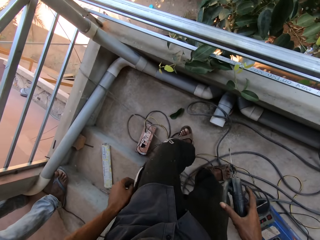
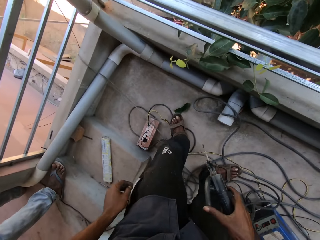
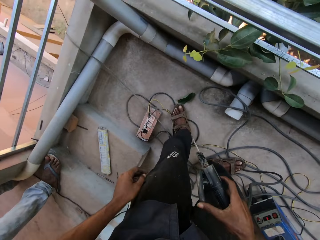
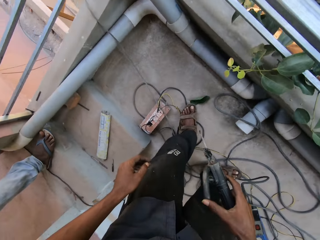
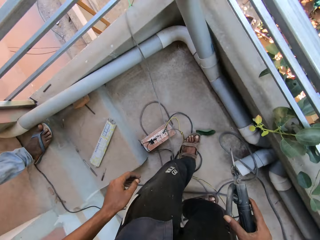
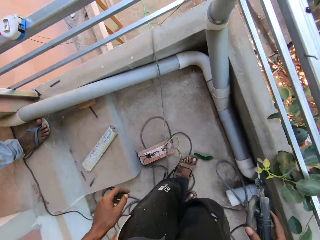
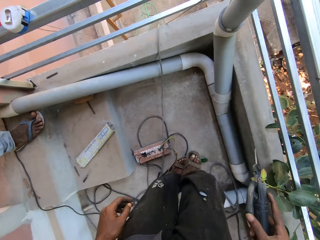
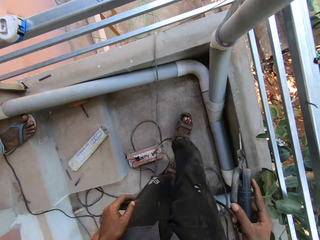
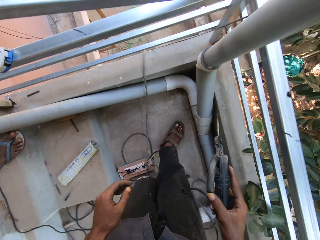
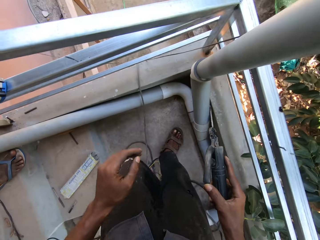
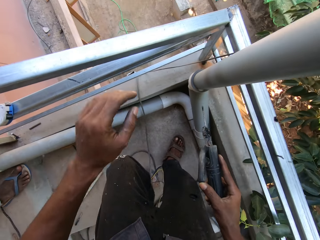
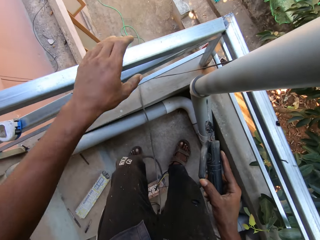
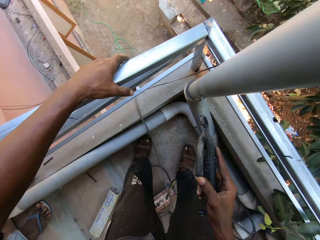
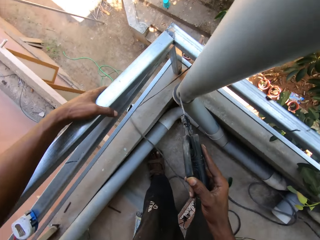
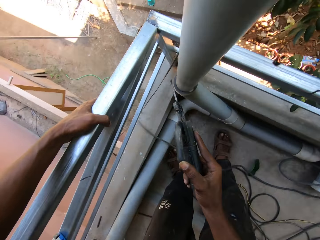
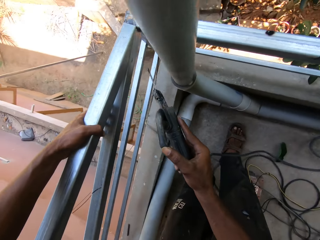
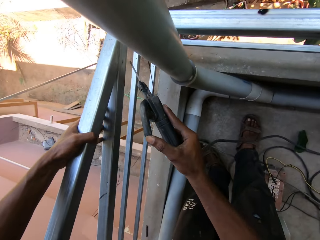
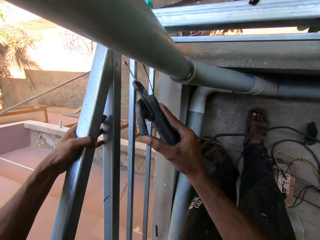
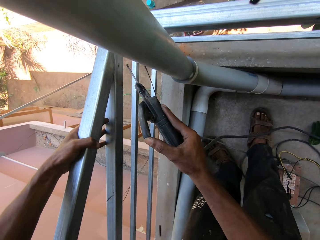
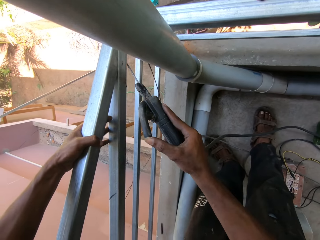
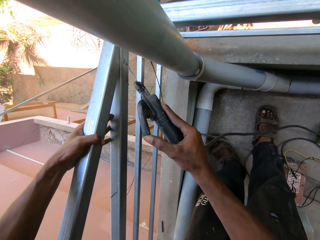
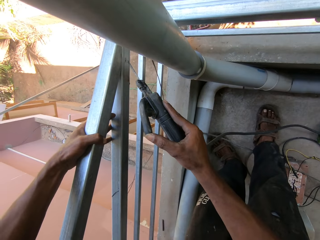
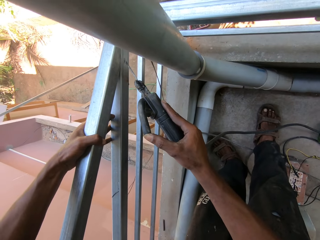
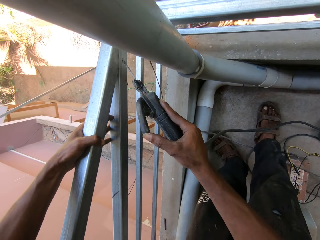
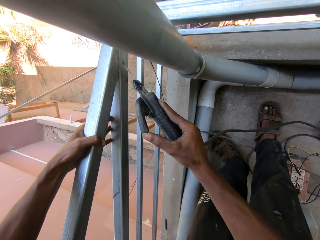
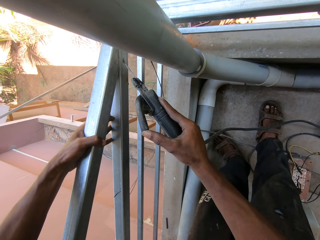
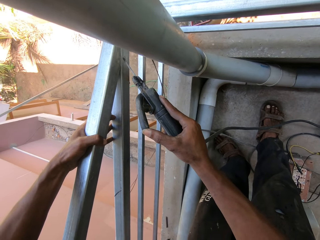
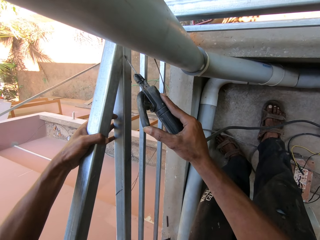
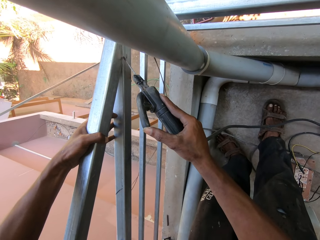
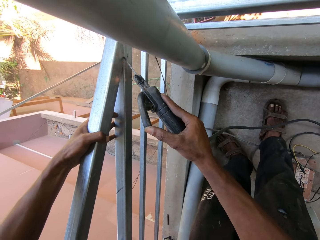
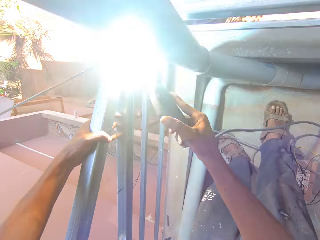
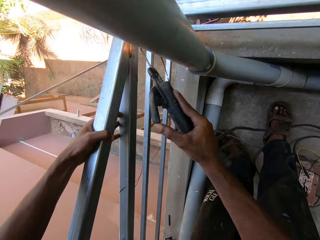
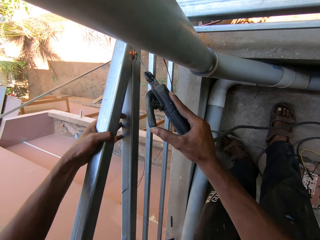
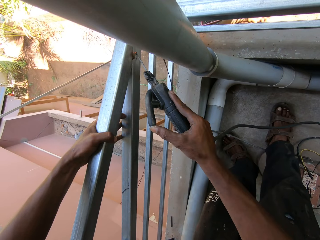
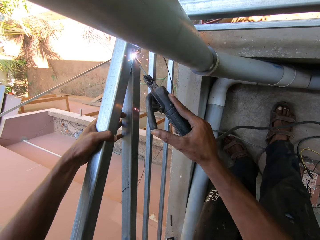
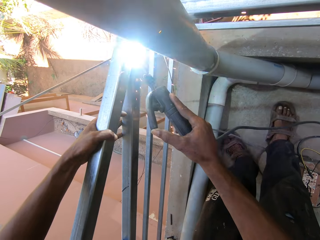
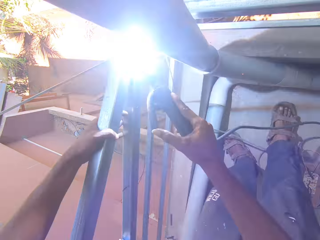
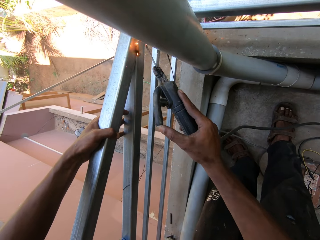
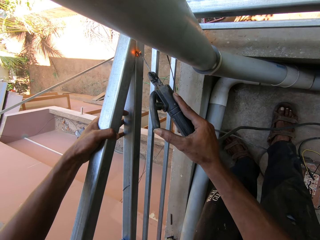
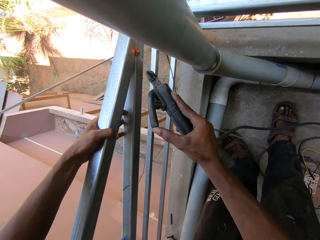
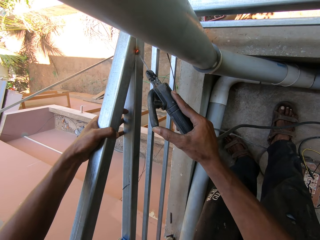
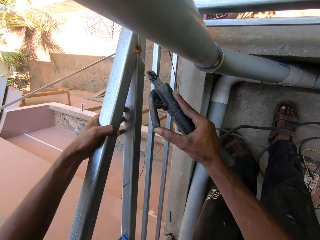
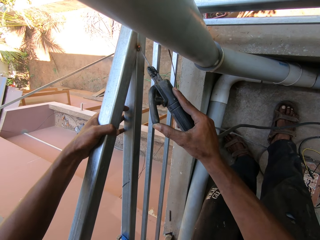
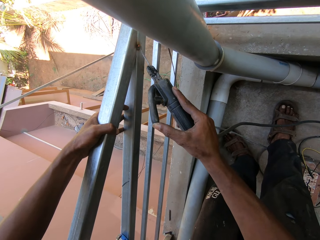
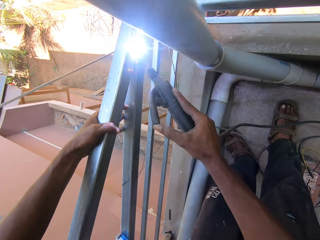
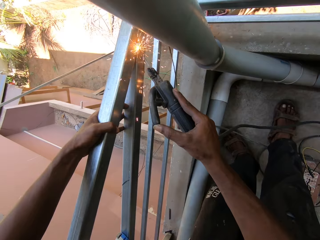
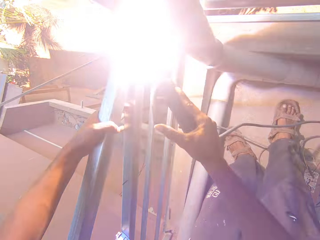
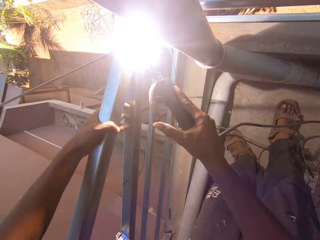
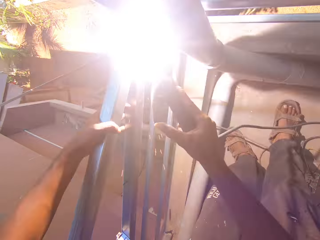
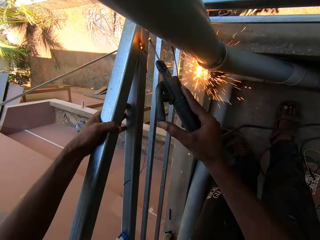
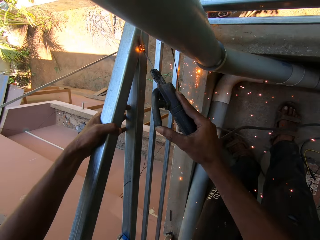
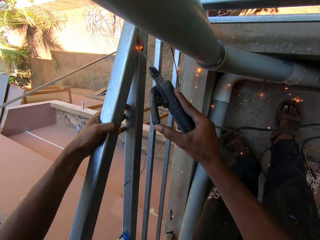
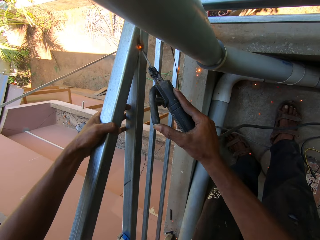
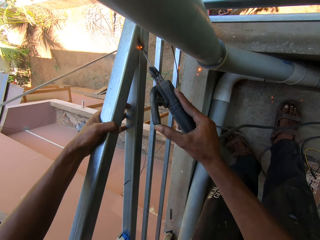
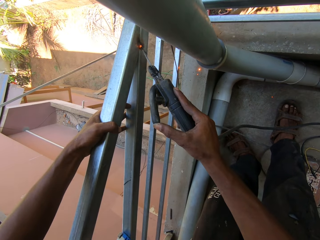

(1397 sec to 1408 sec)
The camera wearer places his left hand on the mild steel box. He holds the metal with the left hand. He welds the mild steel box to the railing with the metal torch in his right hand.

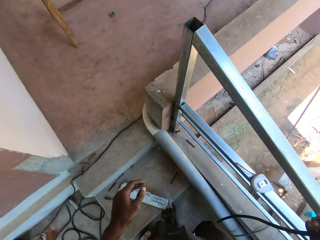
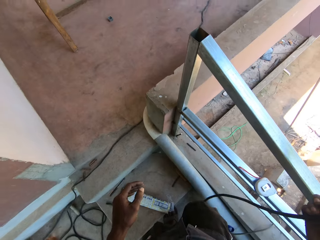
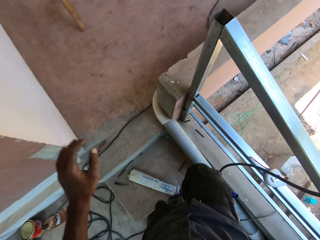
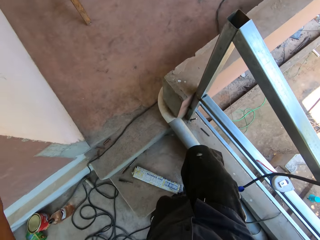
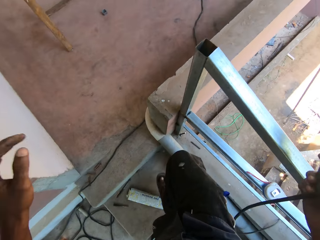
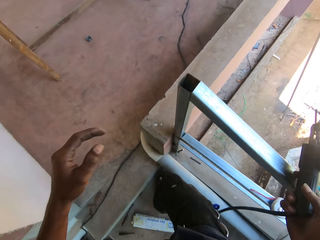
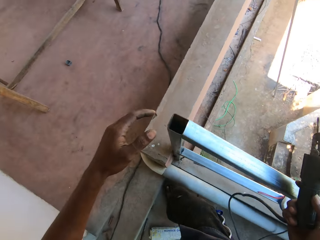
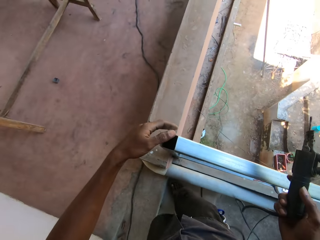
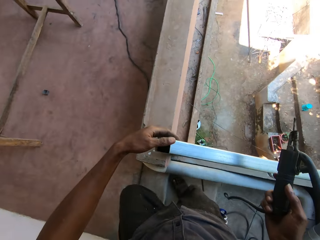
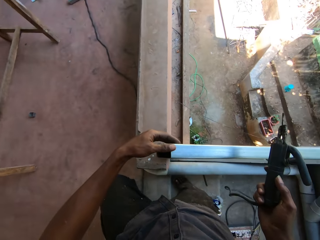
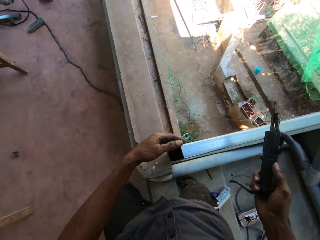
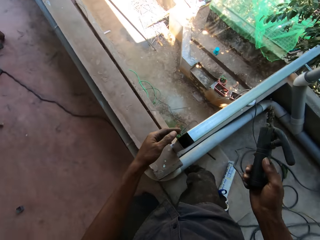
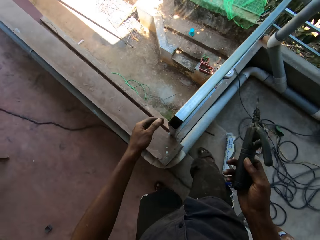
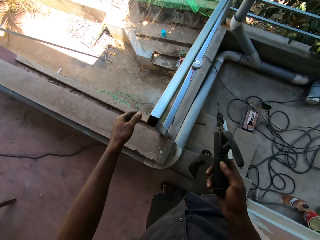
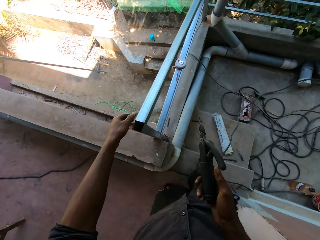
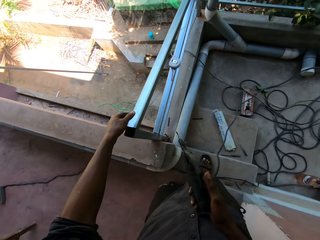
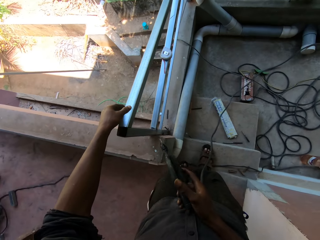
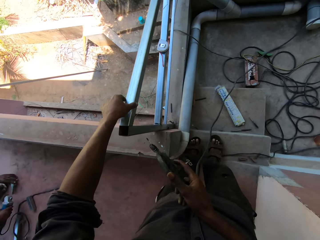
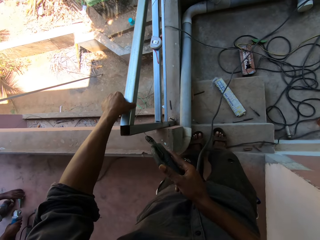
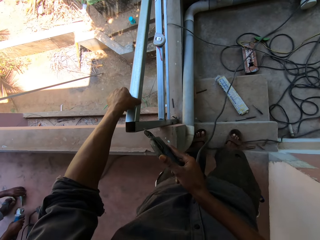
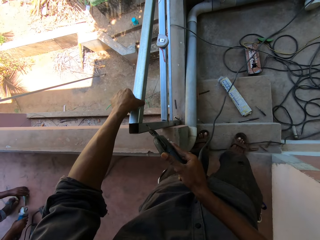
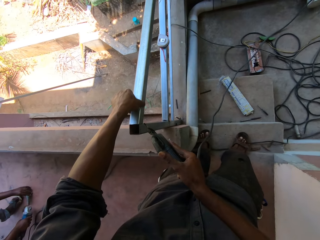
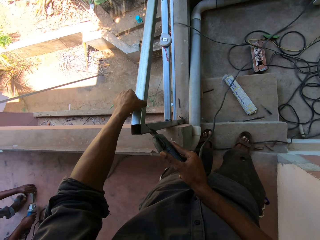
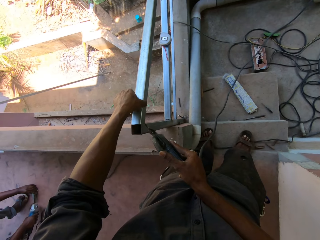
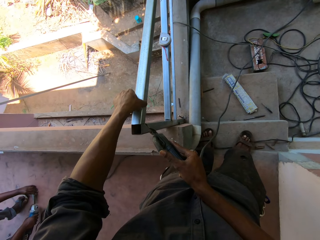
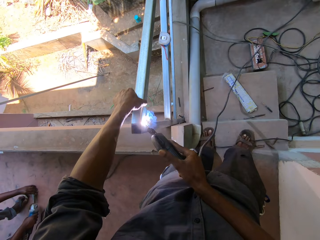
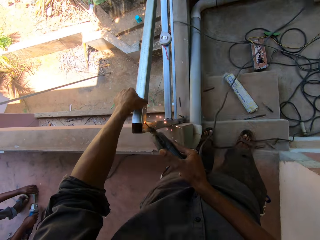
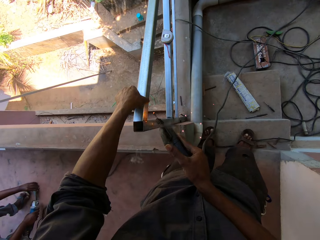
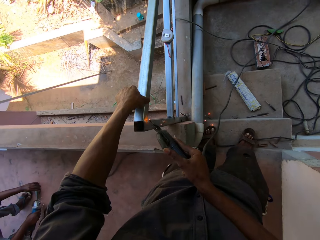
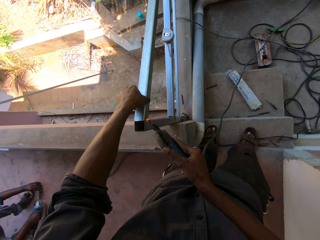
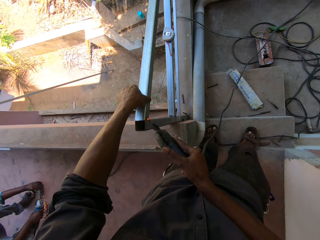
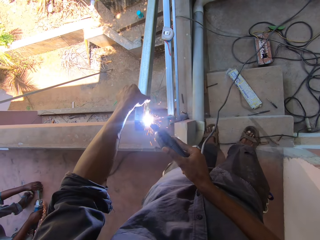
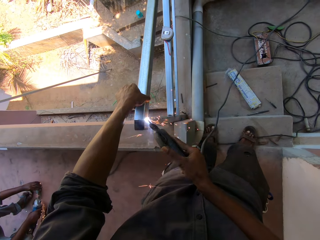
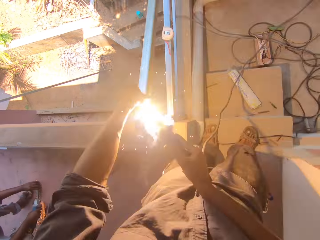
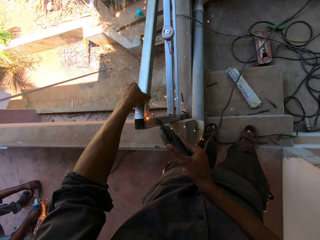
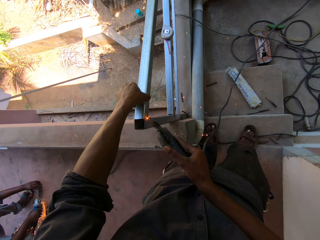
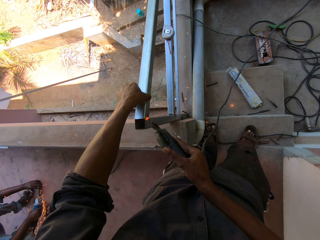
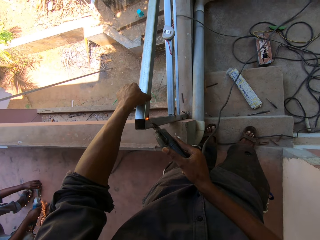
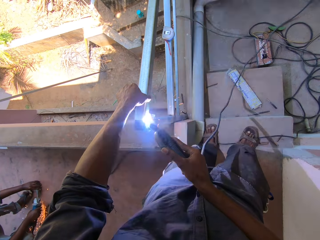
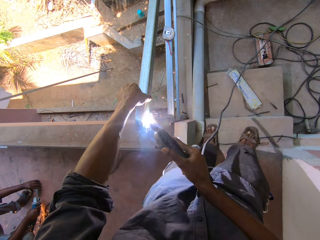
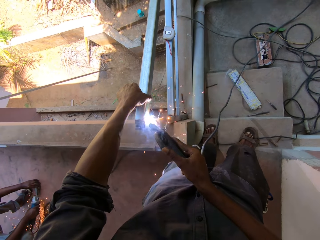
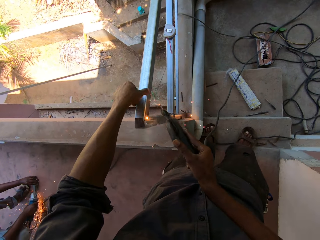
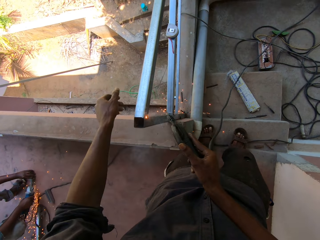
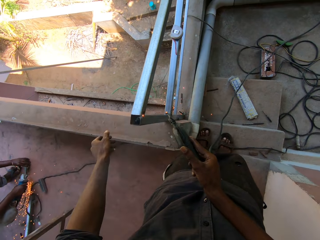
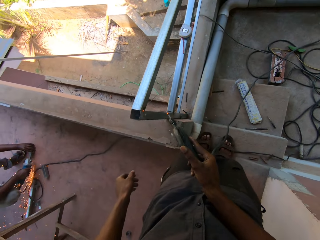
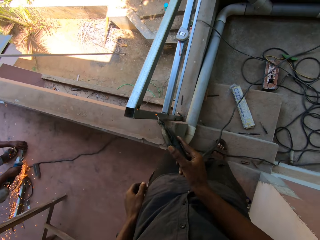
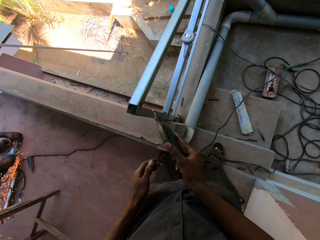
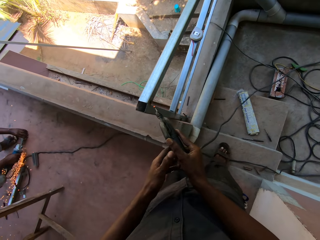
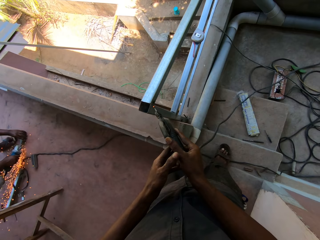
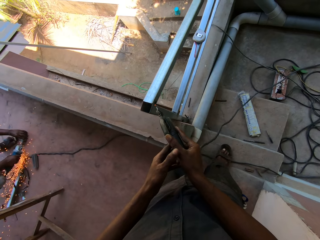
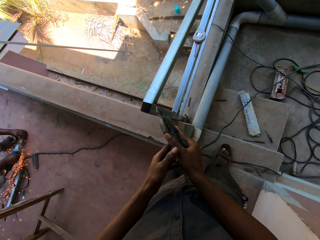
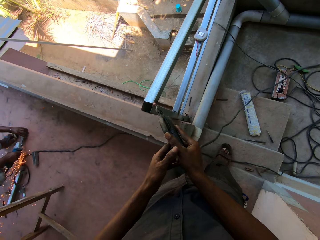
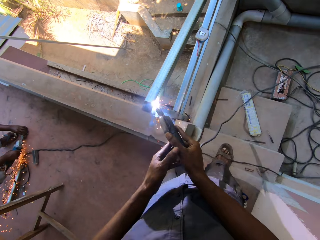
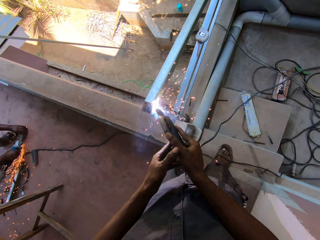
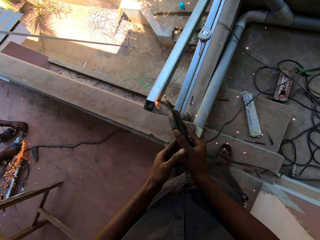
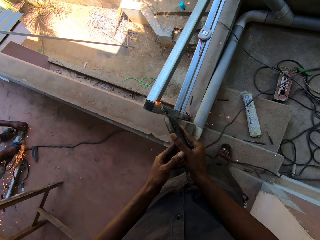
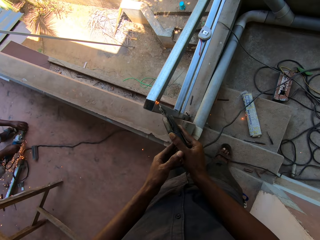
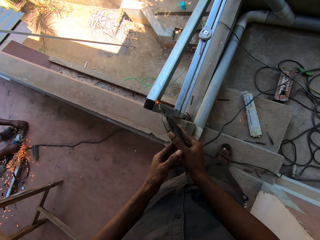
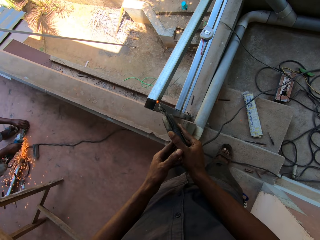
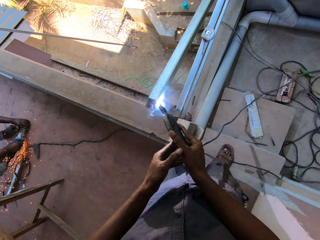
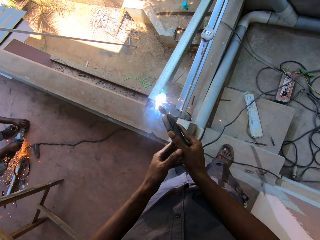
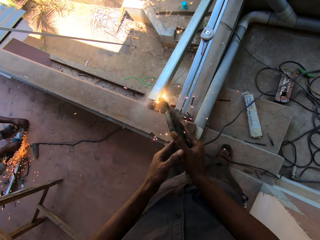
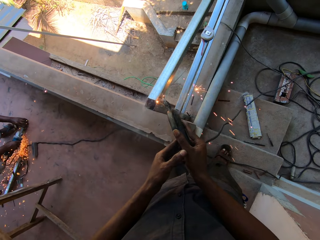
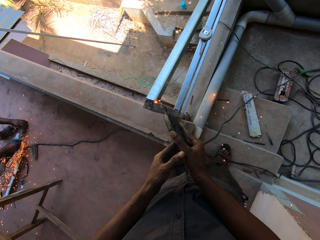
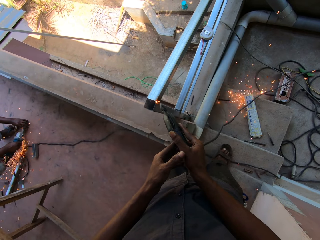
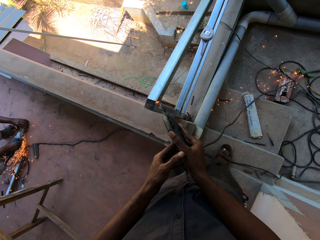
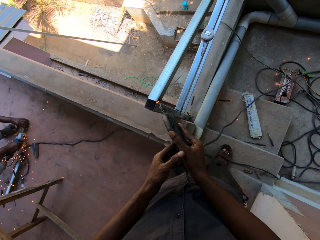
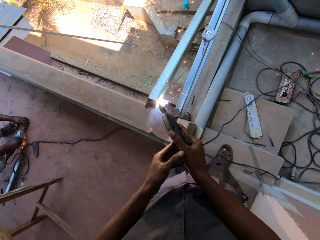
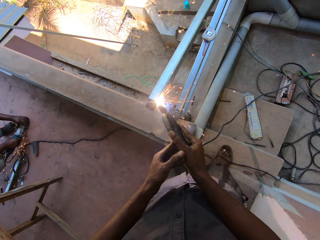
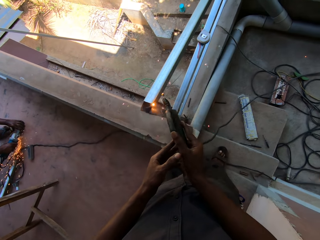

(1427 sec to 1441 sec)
The camera wearer holds metal with the left hand. A man cuts a mild steel box in his left hand with a metal cutter in his right hand. The camera wearer welds the metal with the right hand. They hold a welding machine with both hands and weld the metal with both hands.
